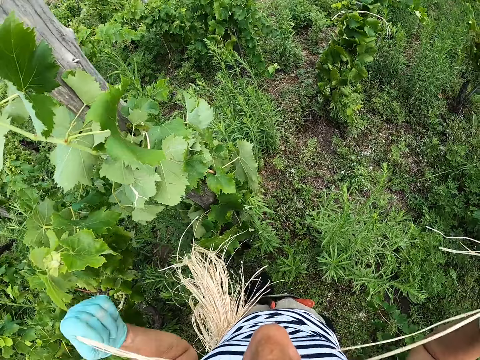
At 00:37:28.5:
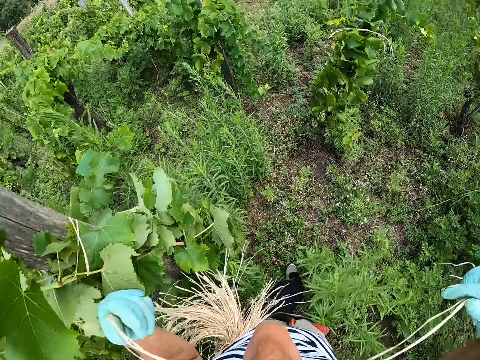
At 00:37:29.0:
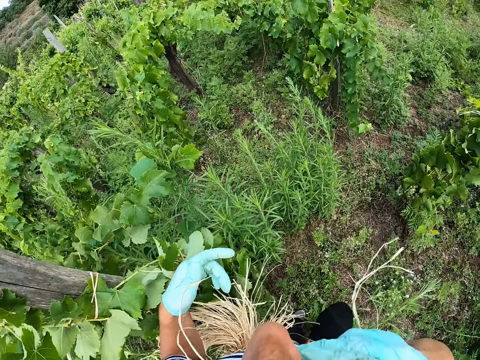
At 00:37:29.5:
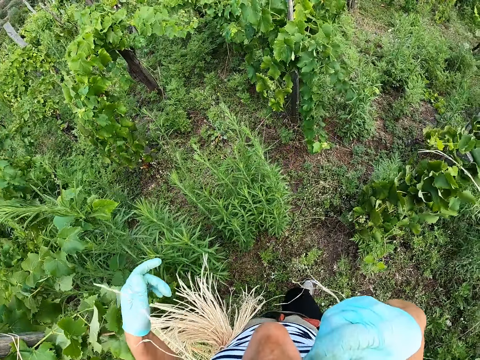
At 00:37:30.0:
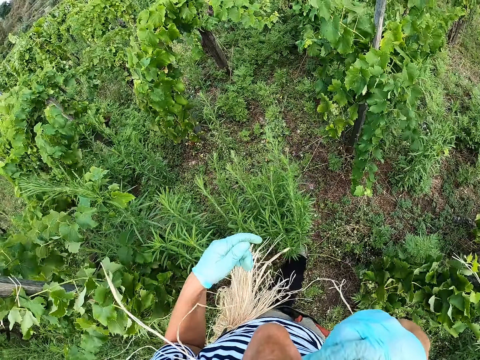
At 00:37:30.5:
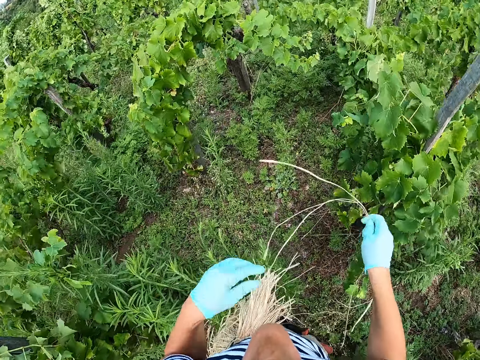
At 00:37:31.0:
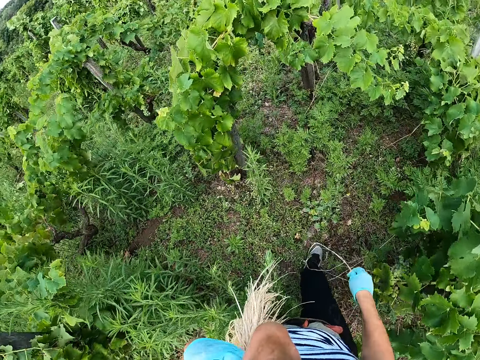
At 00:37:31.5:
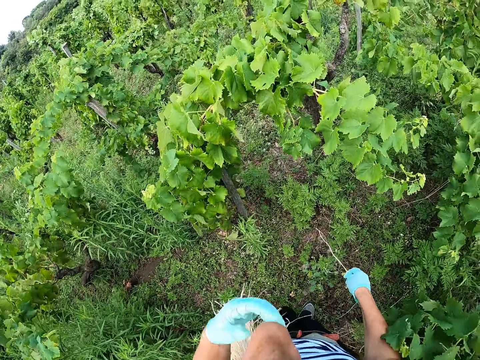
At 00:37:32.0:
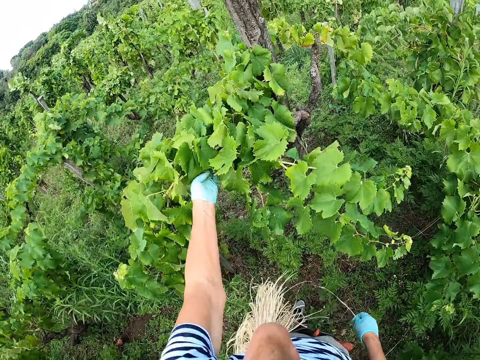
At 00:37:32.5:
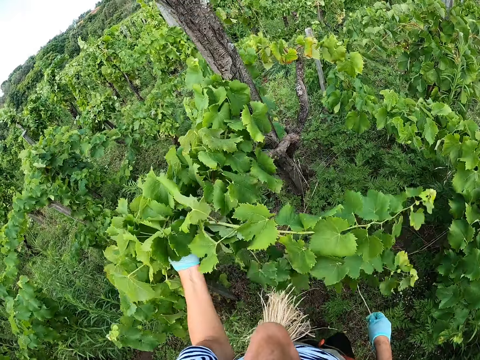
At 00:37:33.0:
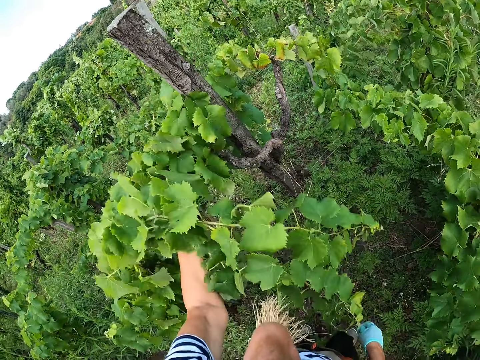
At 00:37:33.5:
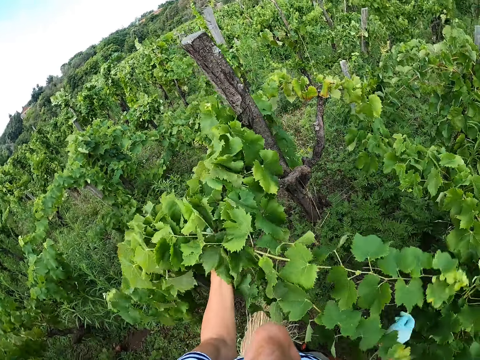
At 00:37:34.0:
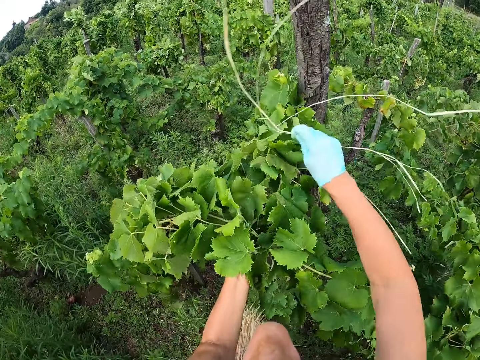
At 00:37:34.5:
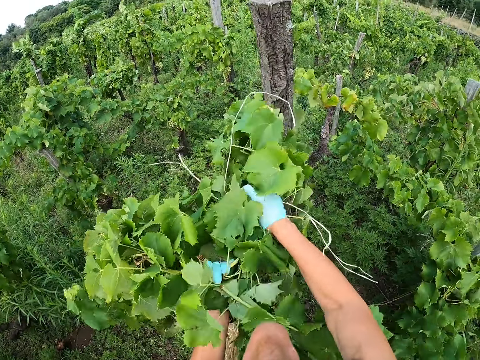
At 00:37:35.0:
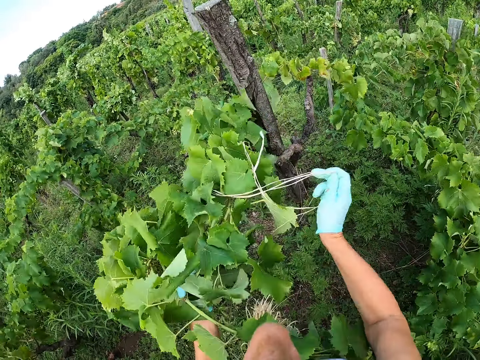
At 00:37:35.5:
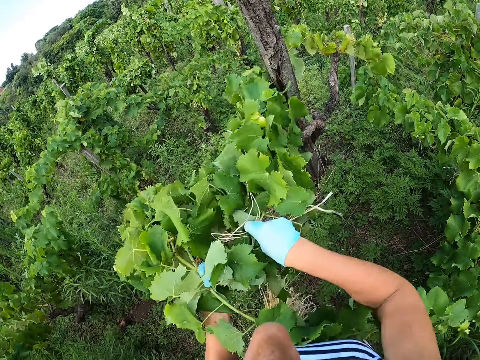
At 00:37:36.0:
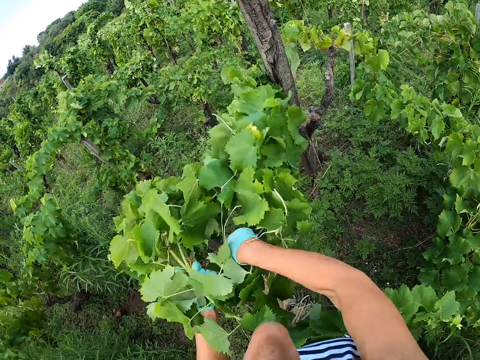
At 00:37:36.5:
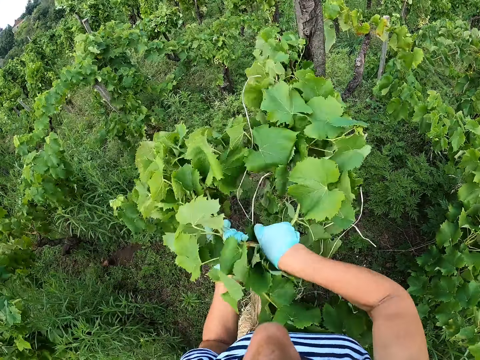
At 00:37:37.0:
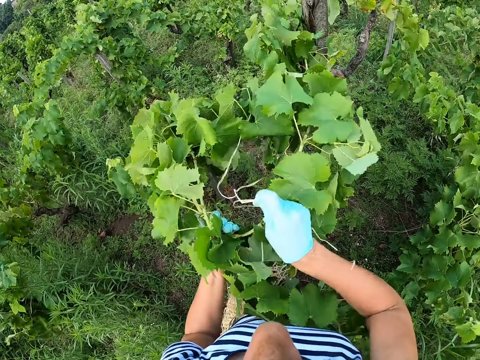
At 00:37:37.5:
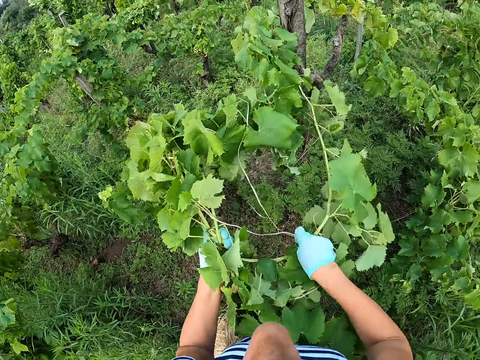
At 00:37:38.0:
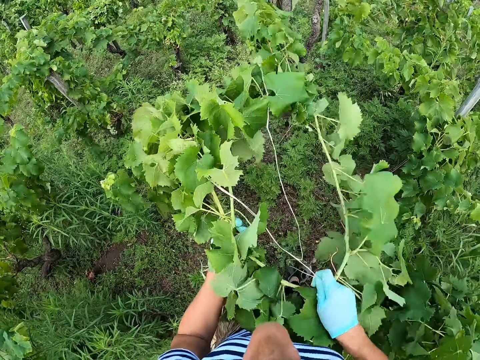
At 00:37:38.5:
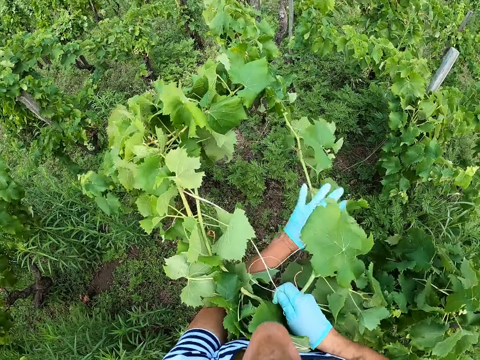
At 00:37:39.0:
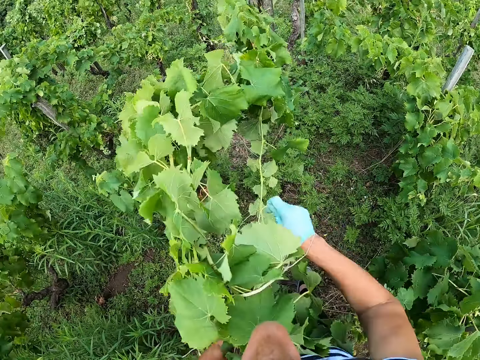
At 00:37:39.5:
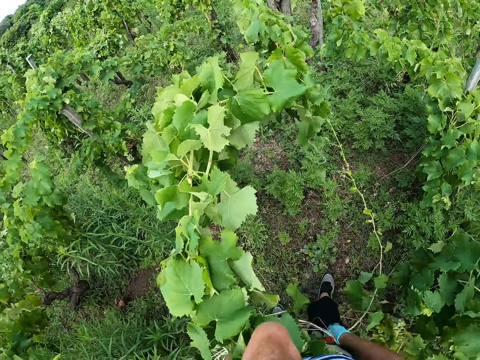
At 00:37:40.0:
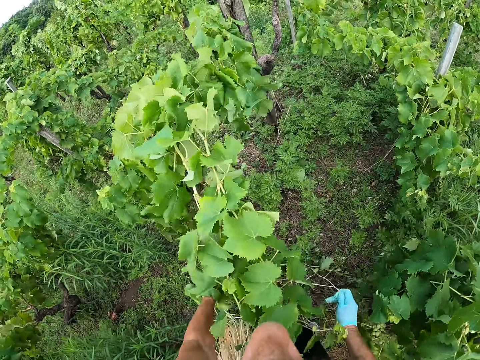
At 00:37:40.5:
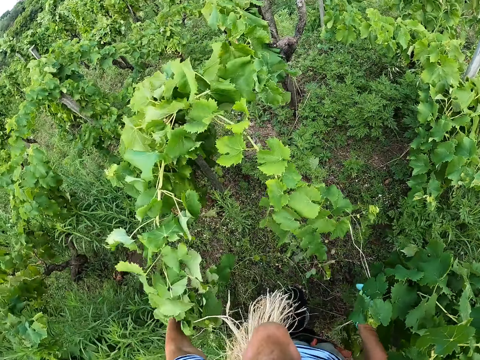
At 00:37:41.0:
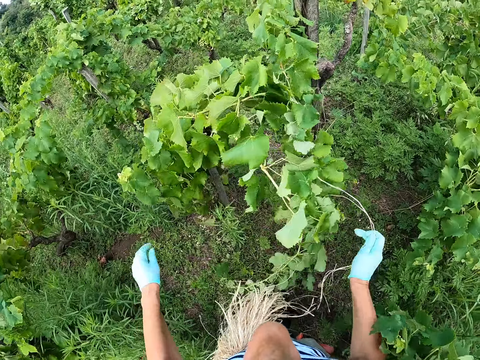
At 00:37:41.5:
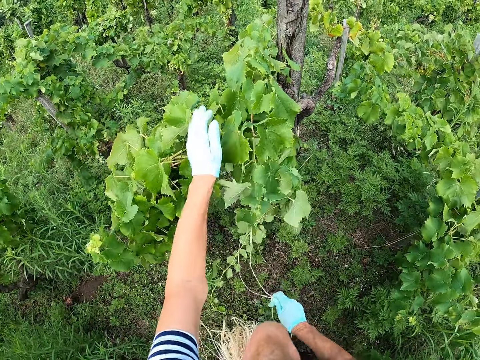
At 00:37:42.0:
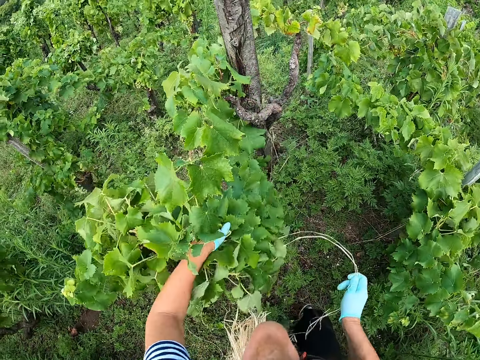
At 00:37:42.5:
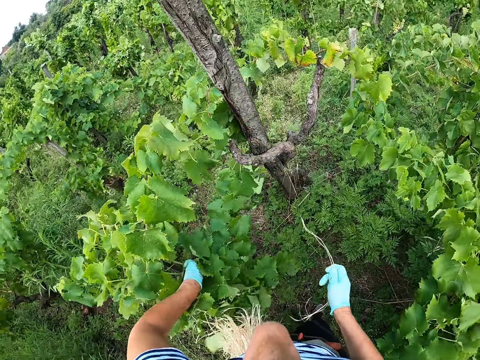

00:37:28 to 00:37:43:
The camera wearer holds a rope with the mouth. They walk in the garden. They hold leaves. They collect the leaves. They tie the grape leaves. They pull the grape leaves.

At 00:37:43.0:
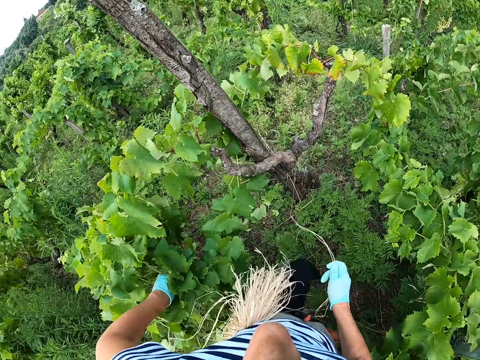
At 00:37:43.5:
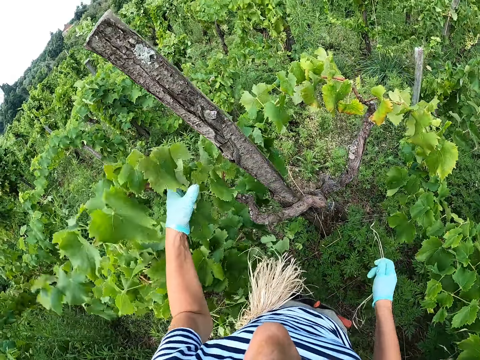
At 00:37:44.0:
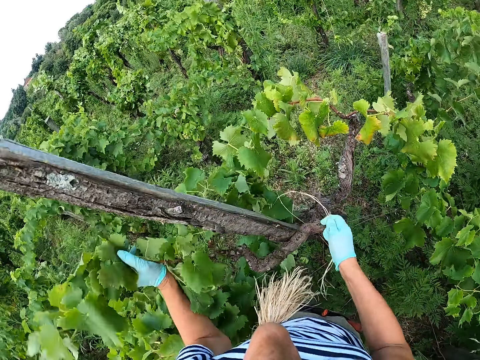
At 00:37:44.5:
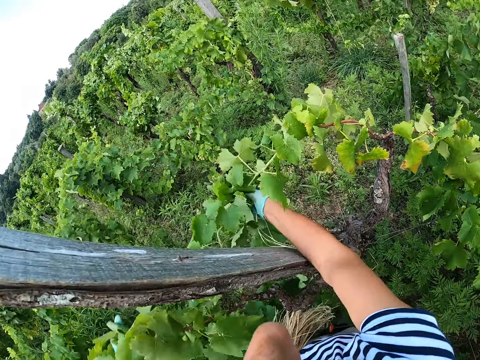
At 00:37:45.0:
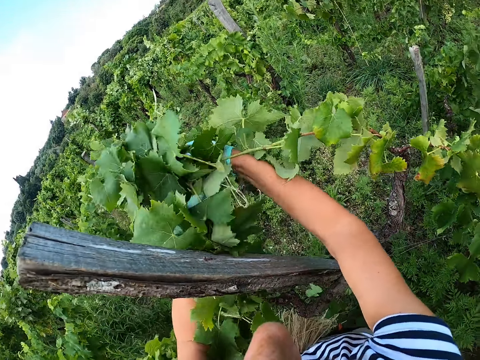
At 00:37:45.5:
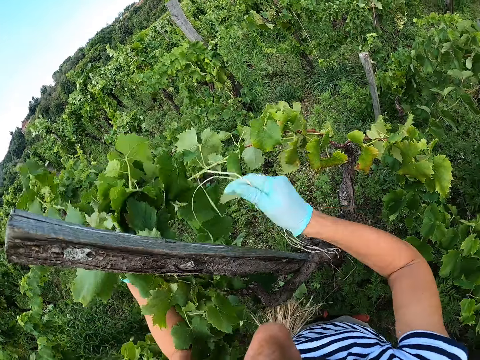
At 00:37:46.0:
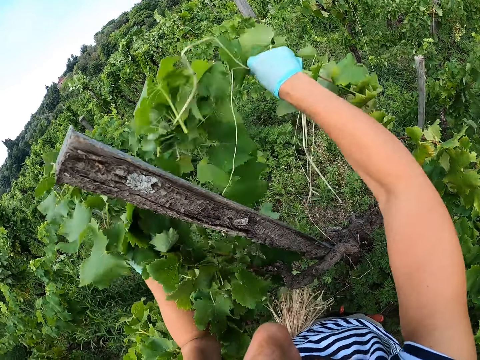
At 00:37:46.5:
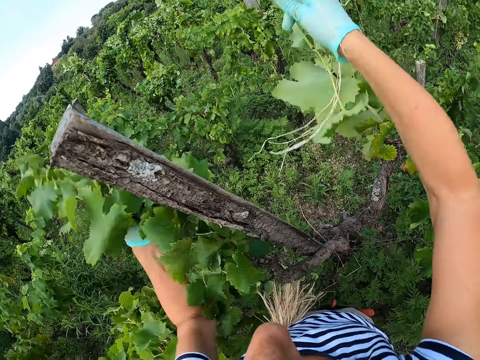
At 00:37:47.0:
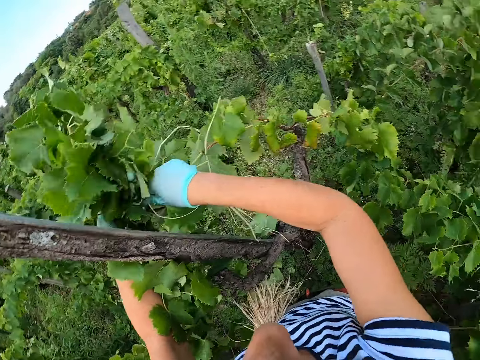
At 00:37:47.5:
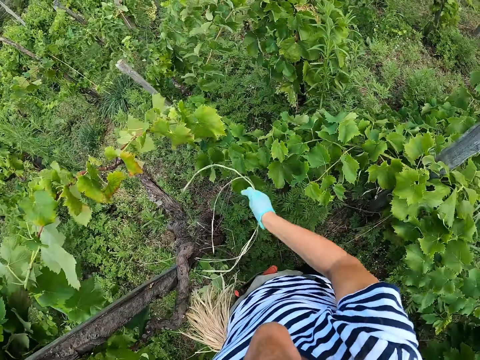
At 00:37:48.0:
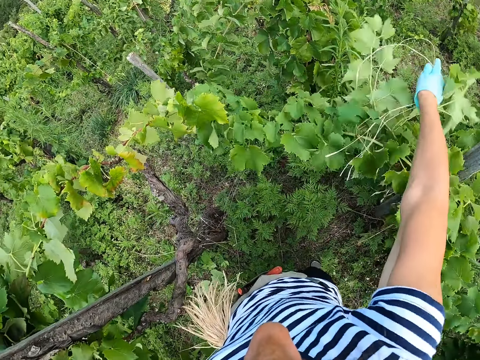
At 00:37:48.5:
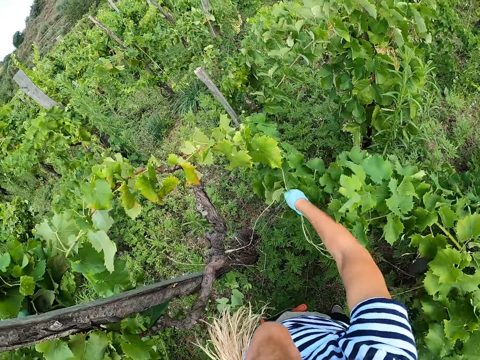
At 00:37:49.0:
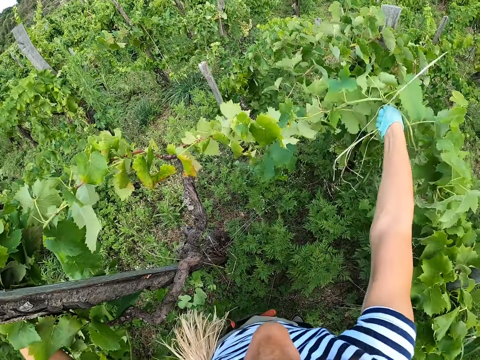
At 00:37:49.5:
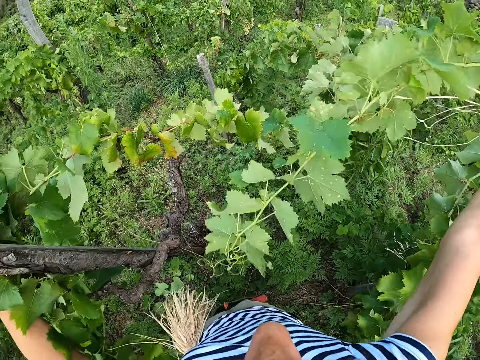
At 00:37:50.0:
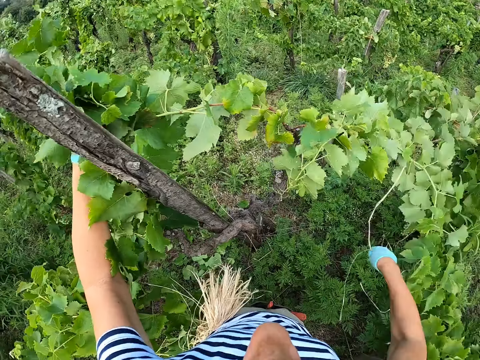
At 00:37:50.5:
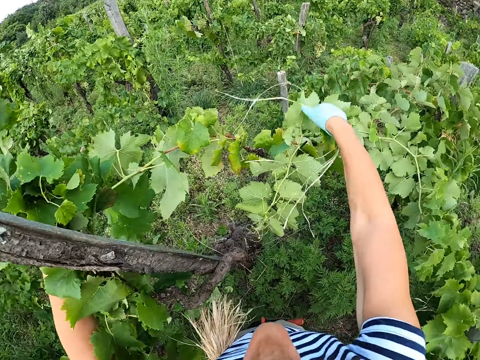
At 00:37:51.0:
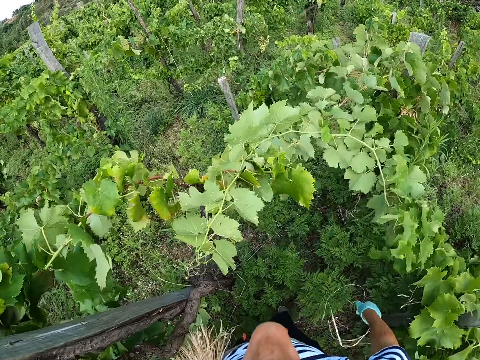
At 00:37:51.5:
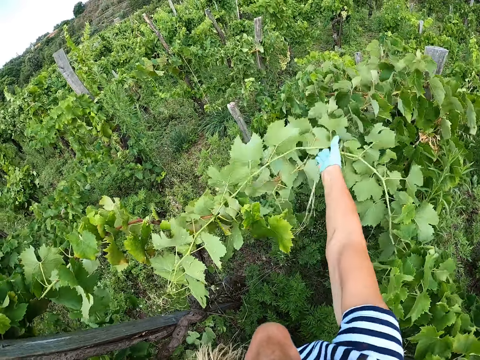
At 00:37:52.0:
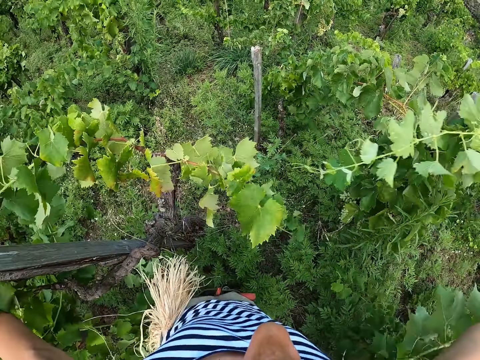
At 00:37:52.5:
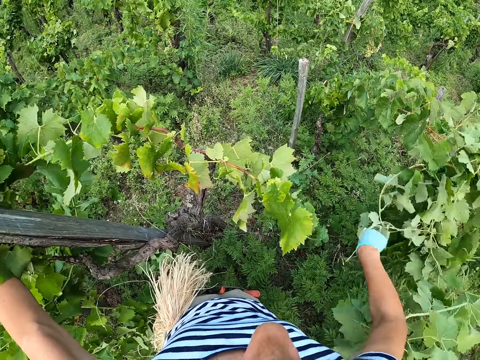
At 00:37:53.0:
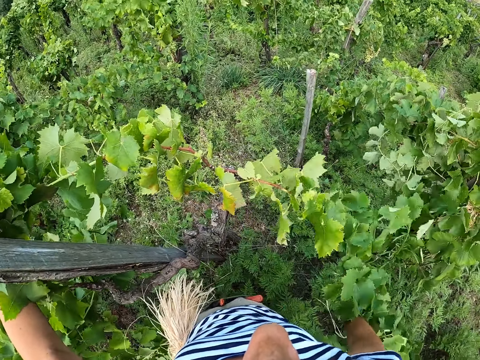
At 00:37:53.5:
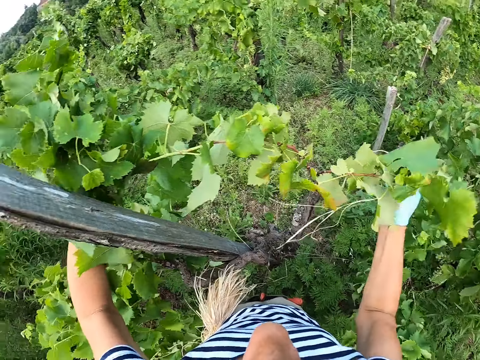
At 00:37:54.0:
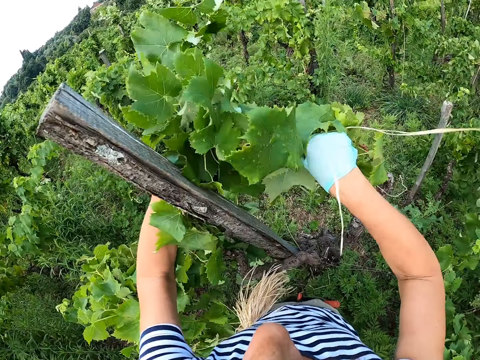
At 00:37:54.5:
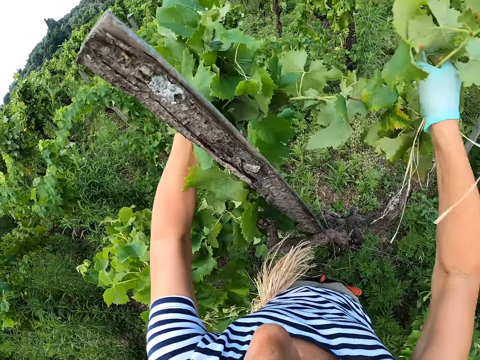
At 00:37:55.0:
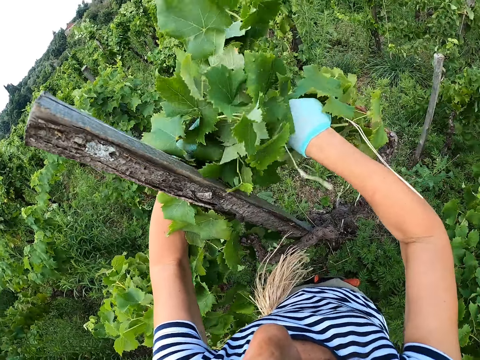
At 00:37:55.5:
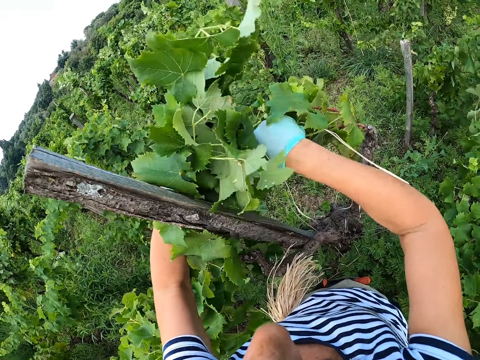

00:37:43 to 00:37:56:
The camera wearer folds grape leaves.
